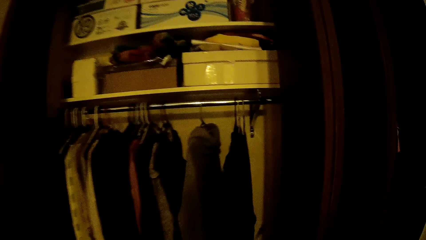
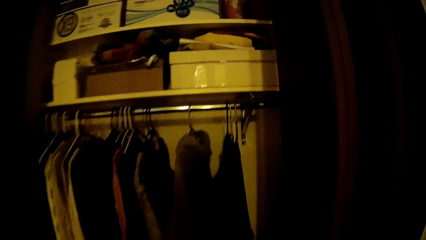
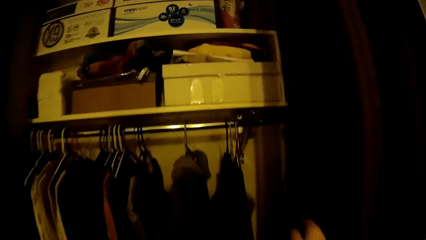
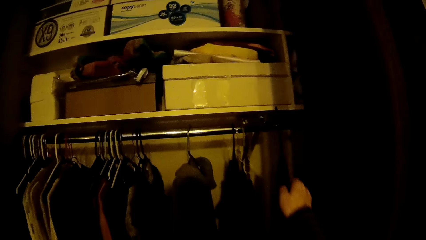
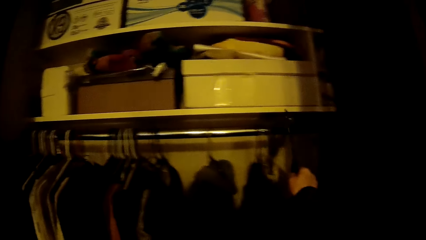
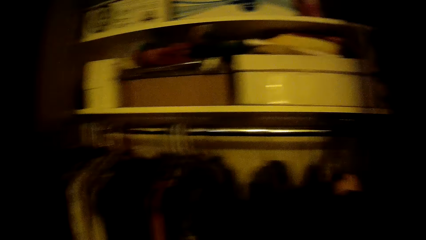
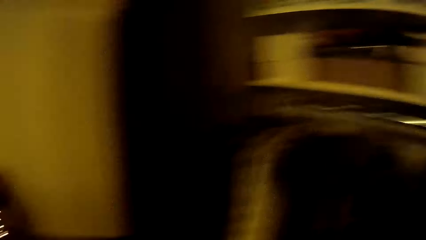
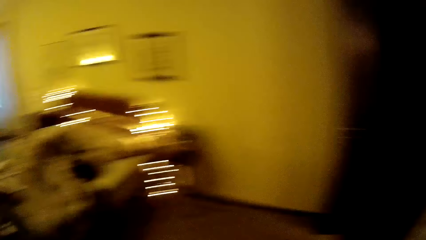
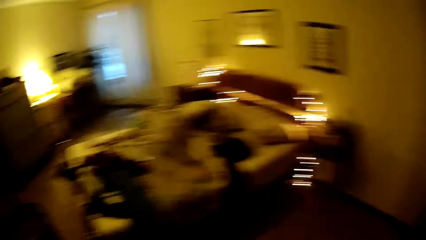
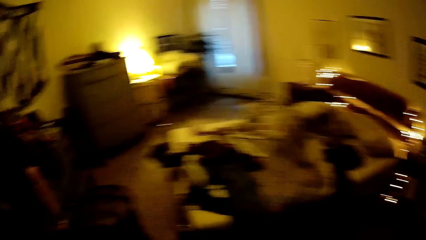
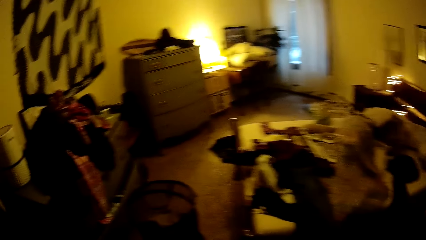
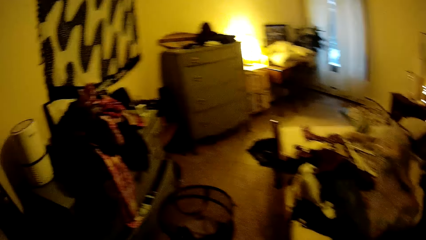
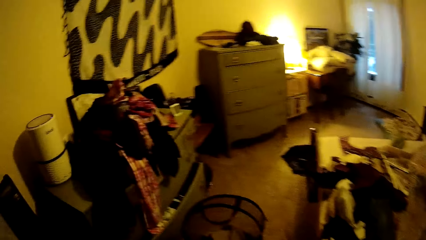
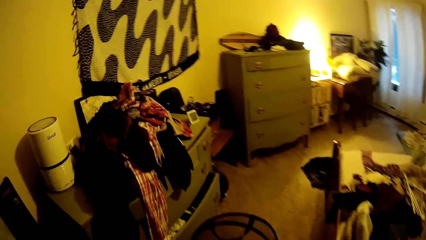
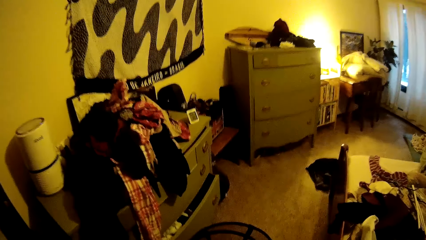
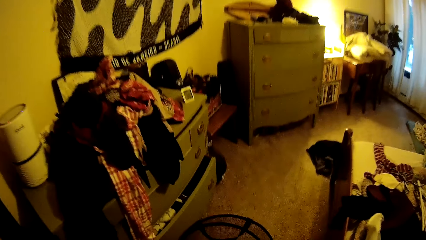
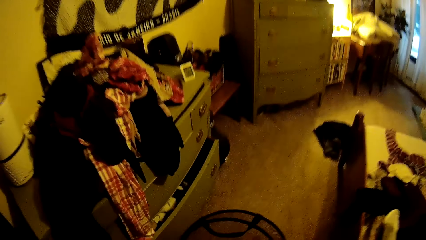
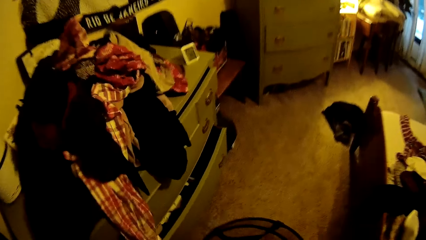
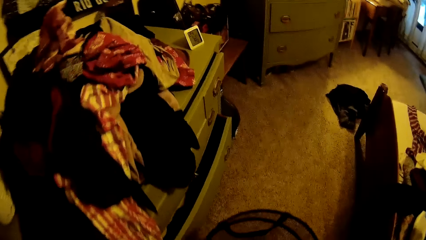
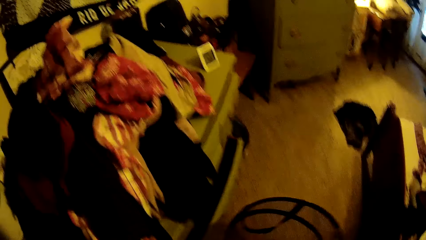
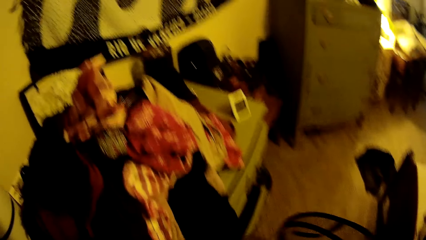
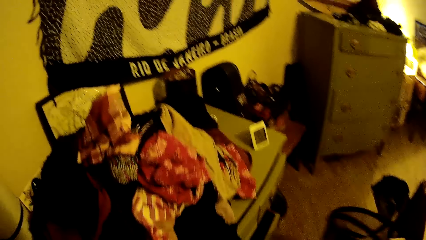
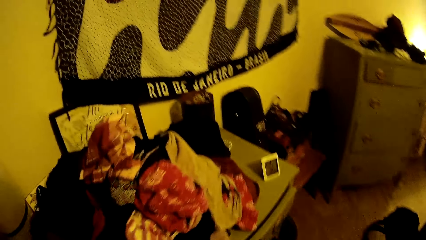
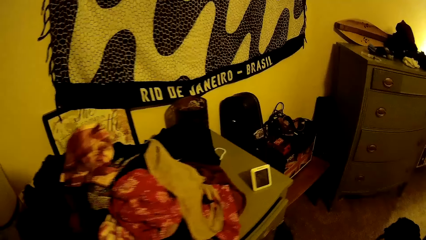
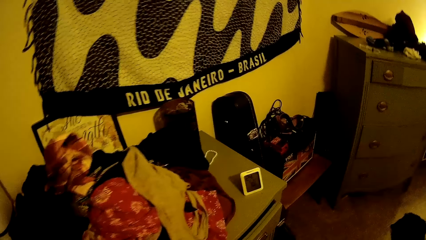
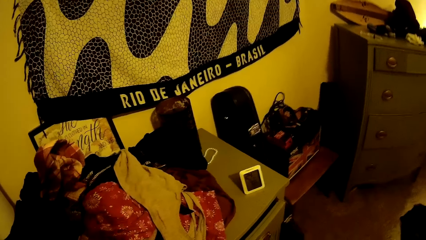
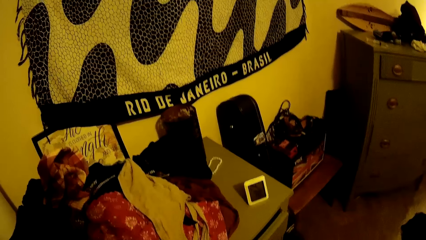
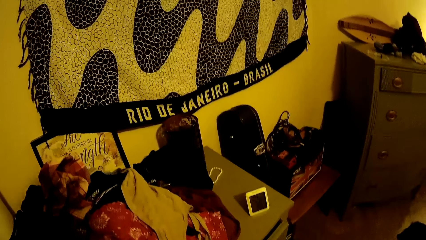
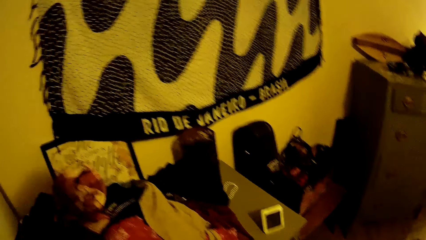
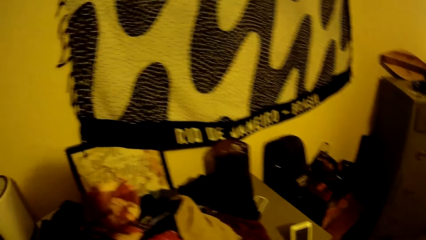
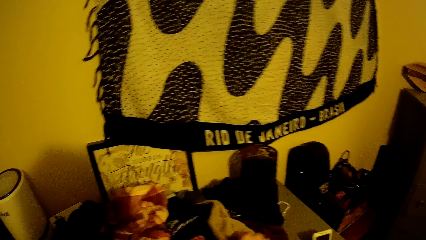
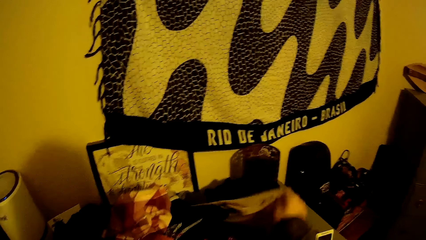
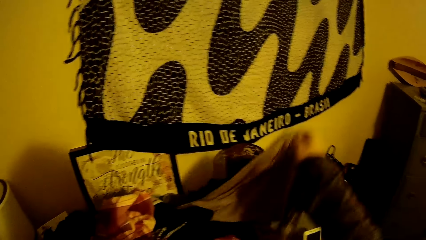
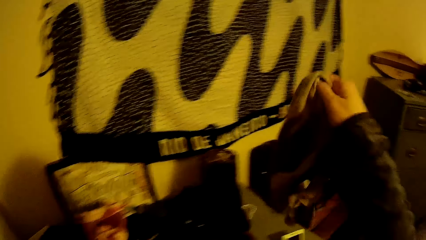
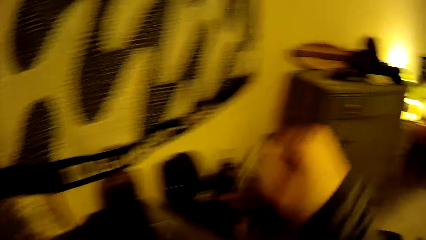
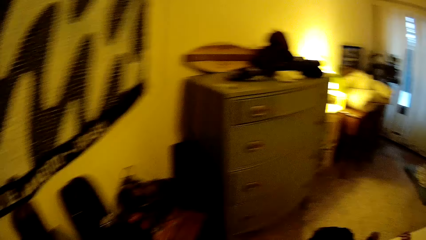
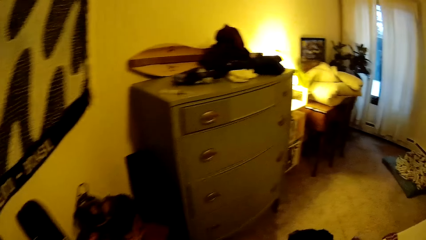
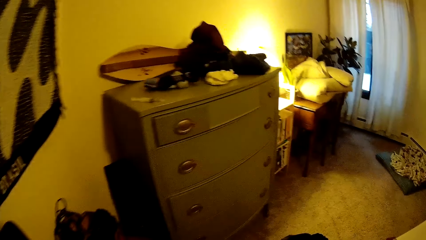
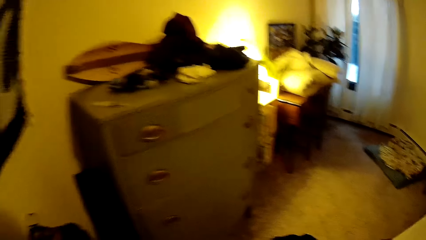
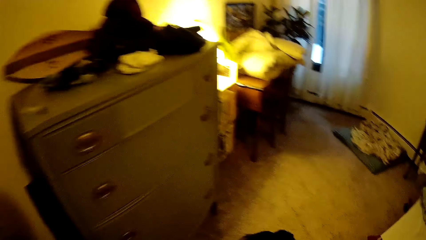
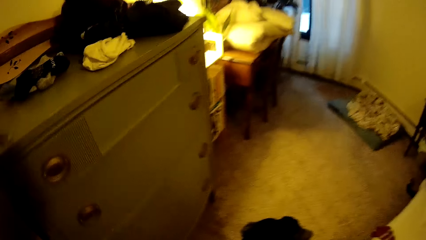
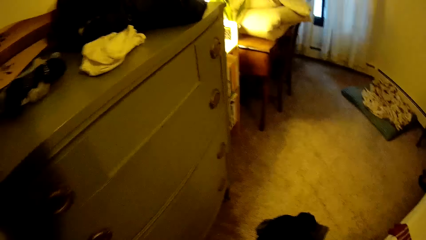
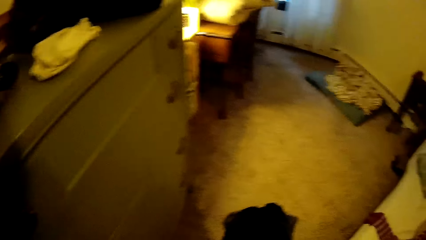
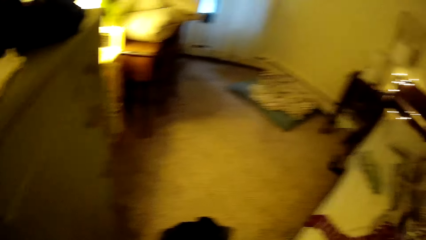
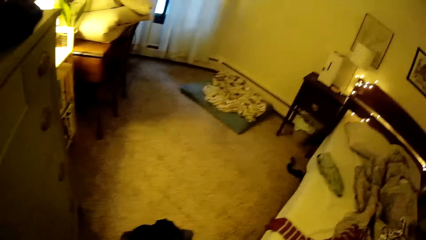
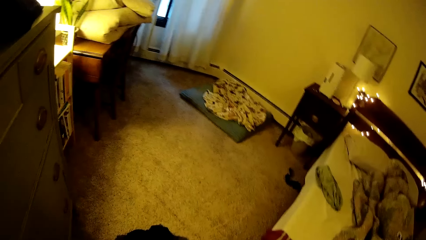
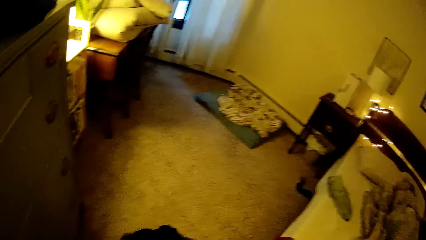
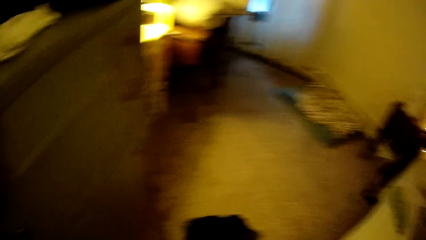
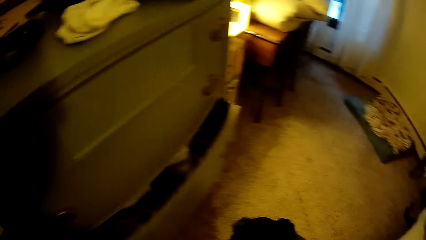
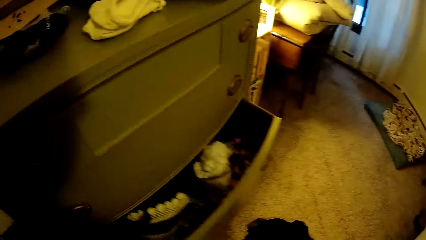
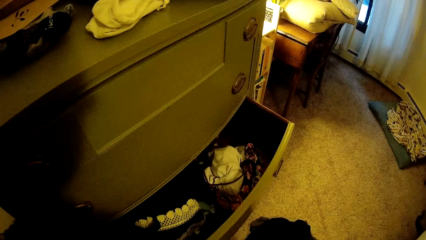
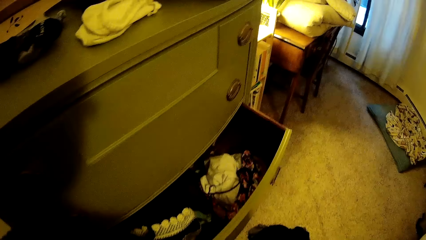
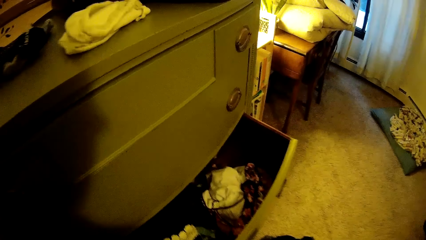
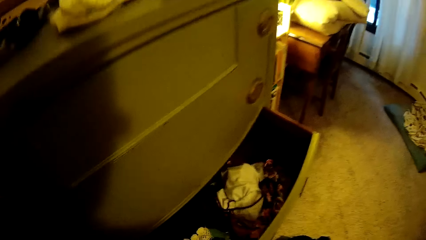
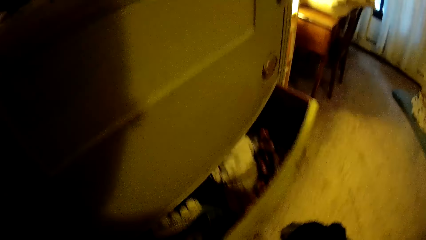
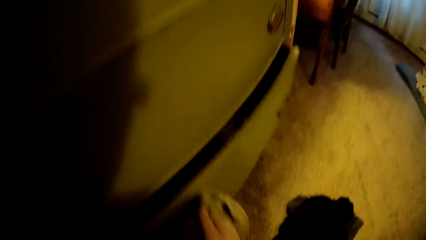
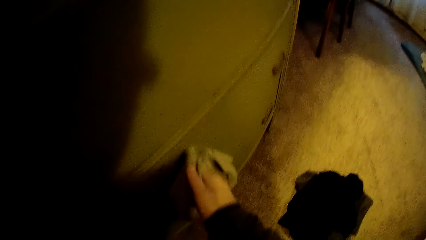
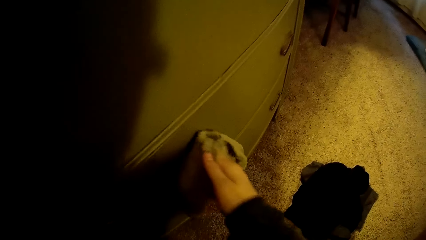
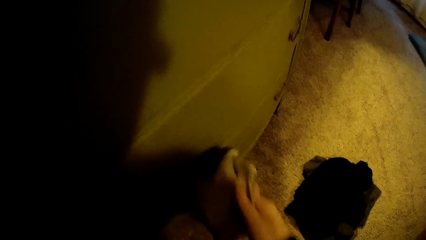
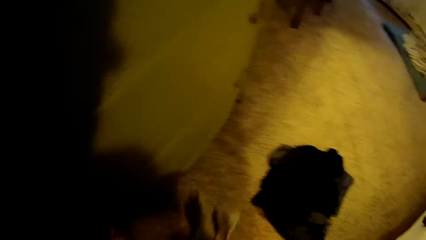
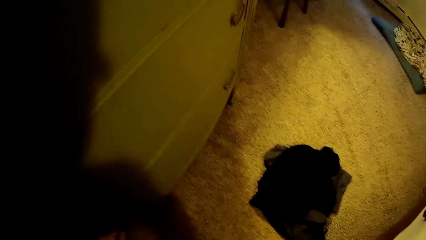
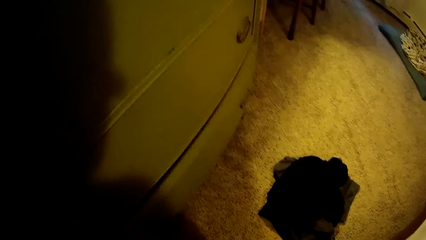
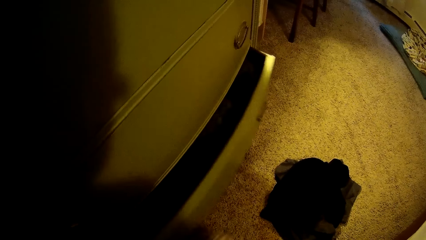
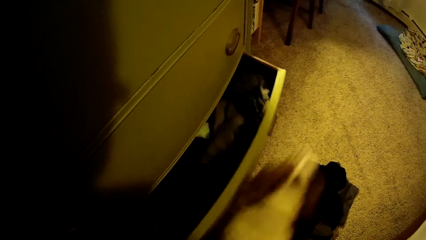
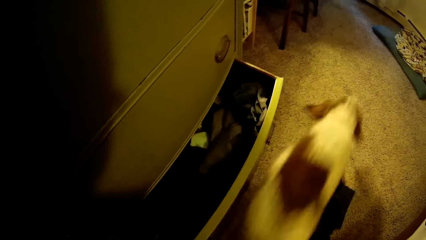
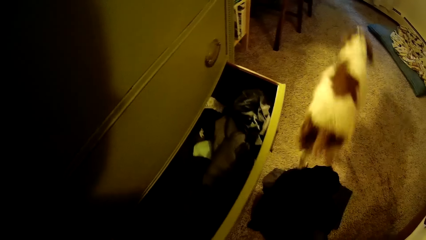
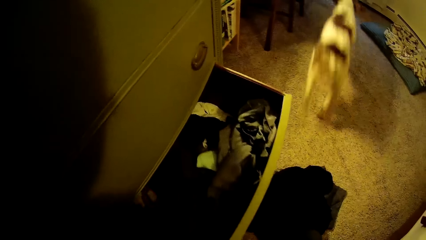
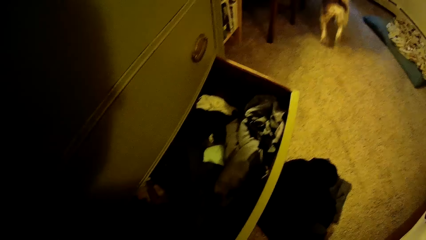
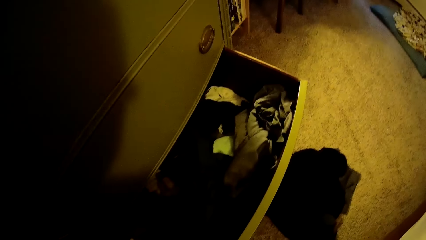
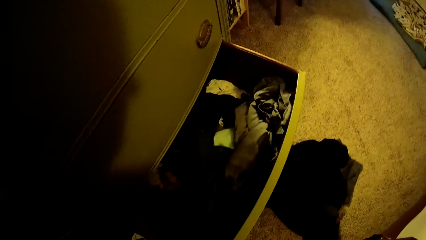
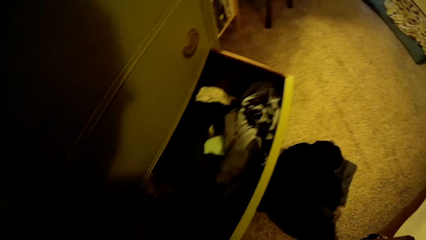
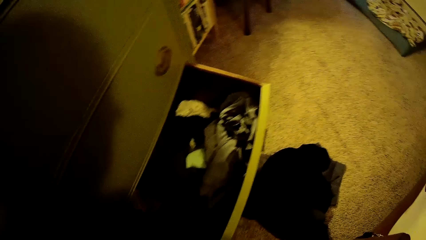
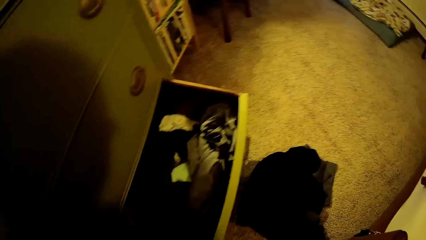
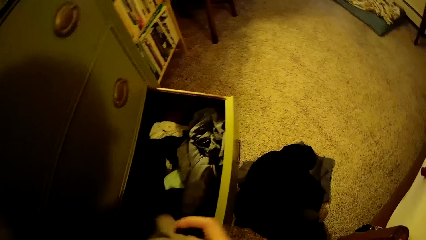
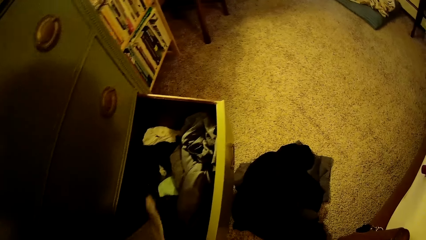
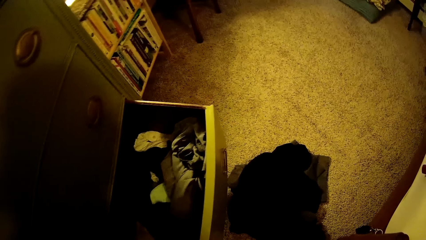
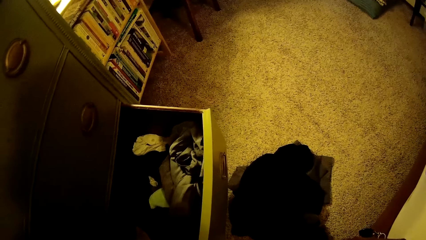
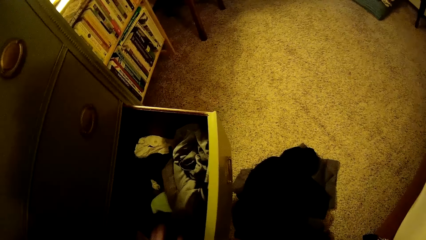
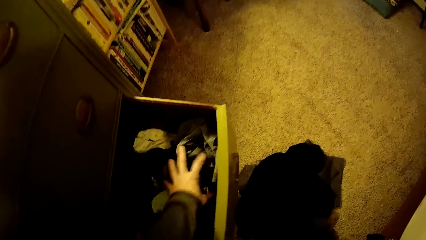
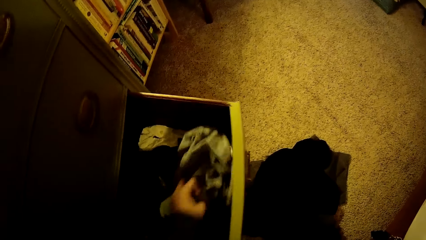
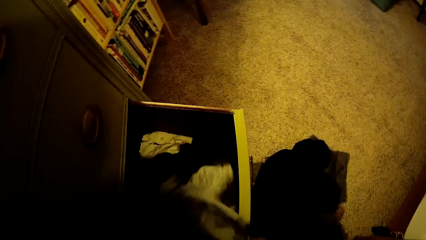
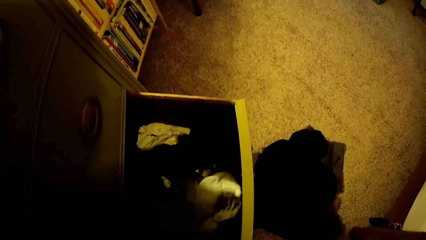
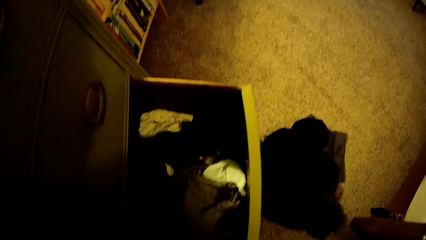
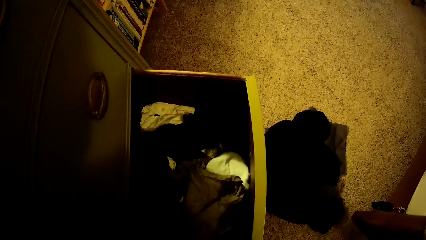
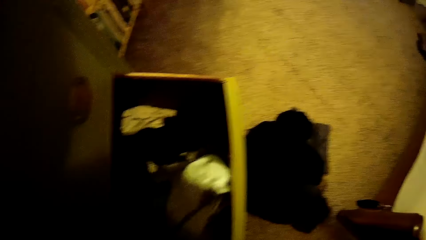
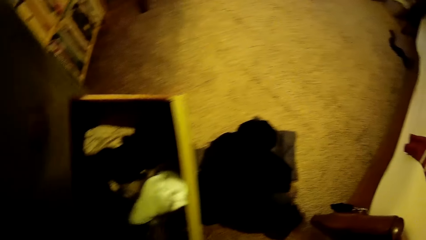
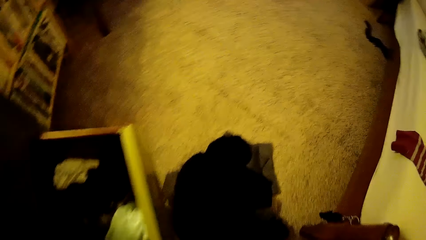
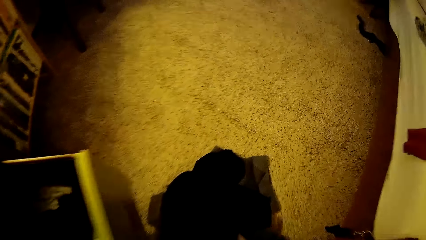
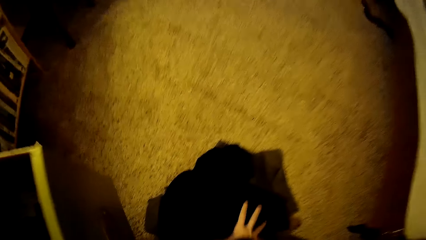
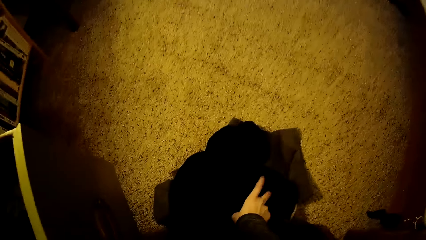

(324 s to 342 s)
The camera wearer places a hanger on a railing with her right hand. She walks around a room. She carries a basket with her right hand. She picks up a cloth from the top of the drawer with her right hand. She walks around the room. She opens a drawer with her left hand. She closes the drawer with her left hand. She opens a drawer with her left hand. She places a cloth in the drawer with her left hand. She sorts clothes in the drawer with her left hand.
